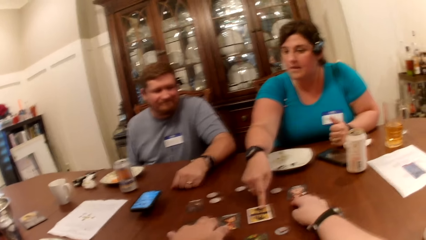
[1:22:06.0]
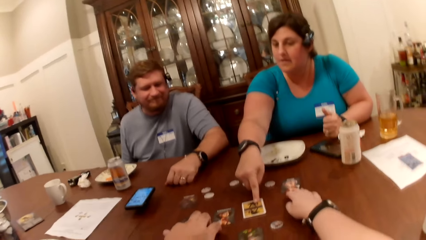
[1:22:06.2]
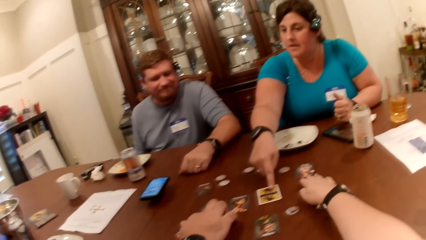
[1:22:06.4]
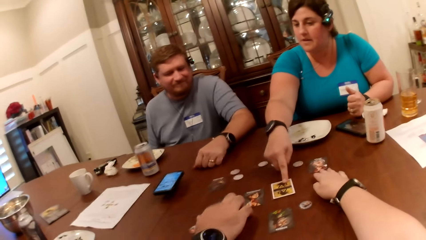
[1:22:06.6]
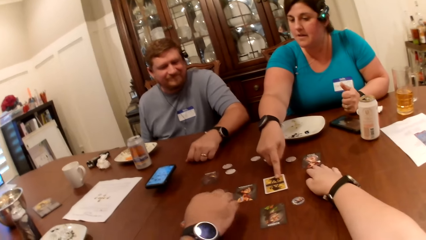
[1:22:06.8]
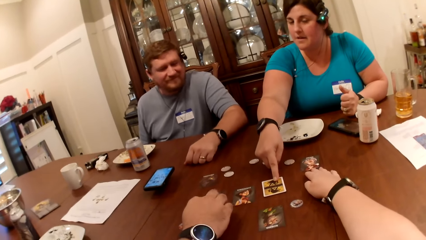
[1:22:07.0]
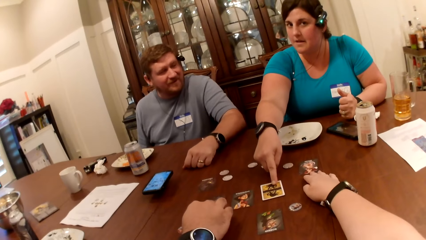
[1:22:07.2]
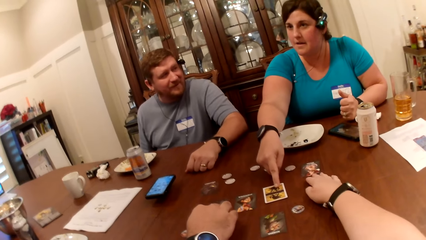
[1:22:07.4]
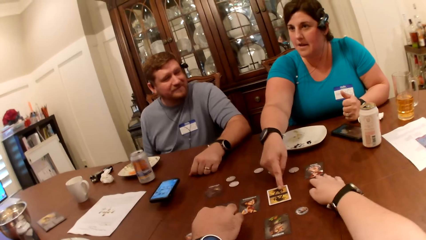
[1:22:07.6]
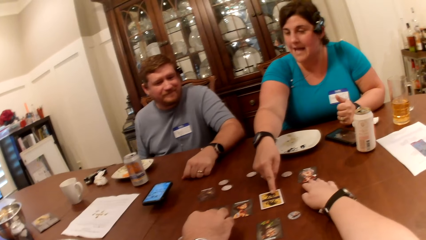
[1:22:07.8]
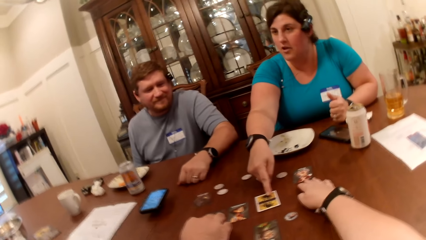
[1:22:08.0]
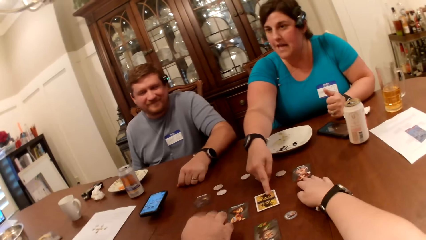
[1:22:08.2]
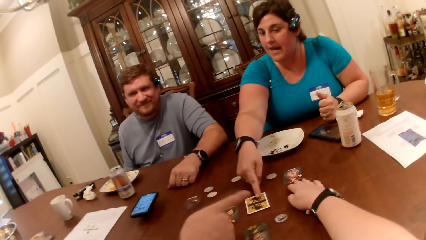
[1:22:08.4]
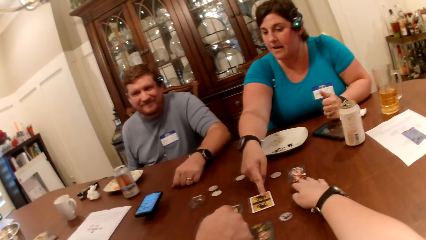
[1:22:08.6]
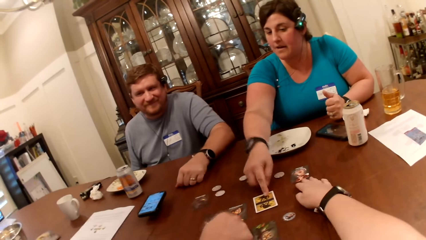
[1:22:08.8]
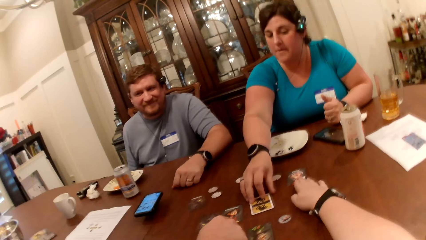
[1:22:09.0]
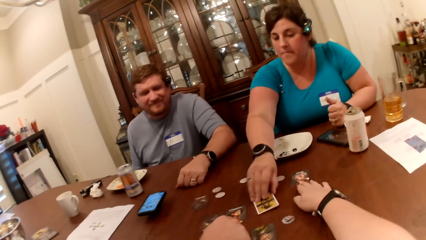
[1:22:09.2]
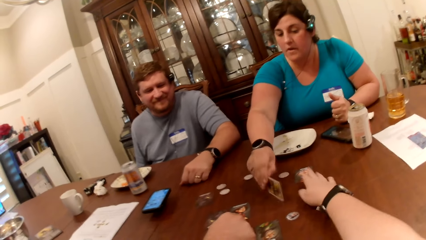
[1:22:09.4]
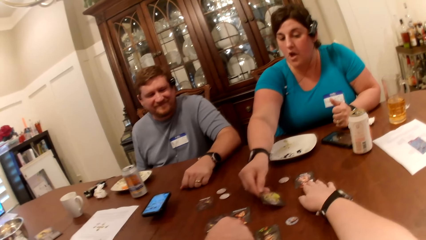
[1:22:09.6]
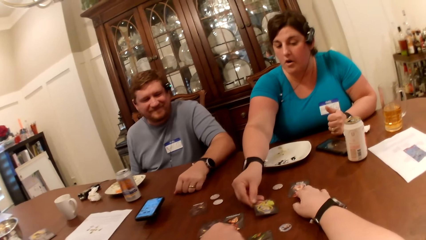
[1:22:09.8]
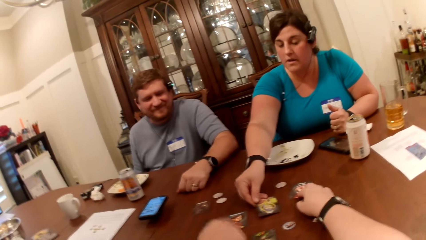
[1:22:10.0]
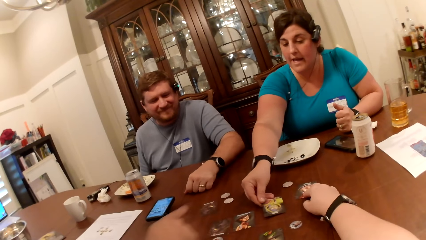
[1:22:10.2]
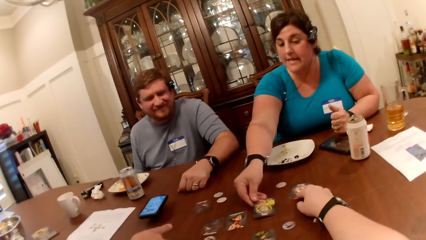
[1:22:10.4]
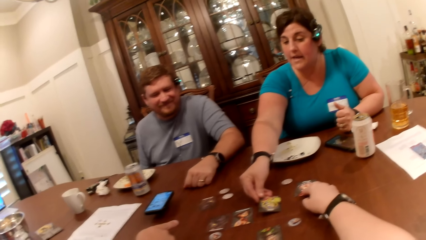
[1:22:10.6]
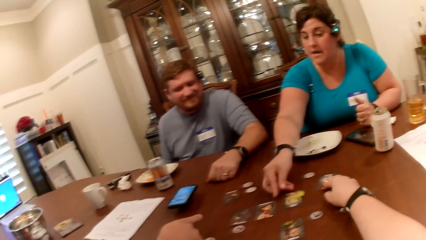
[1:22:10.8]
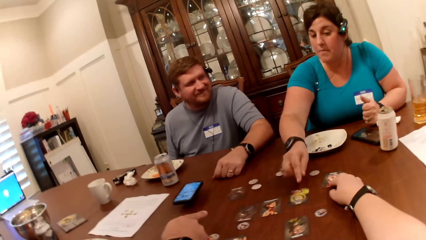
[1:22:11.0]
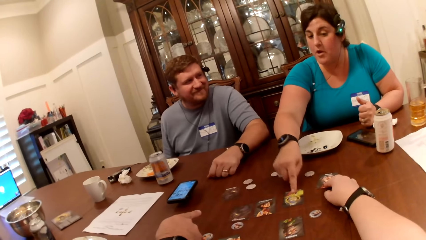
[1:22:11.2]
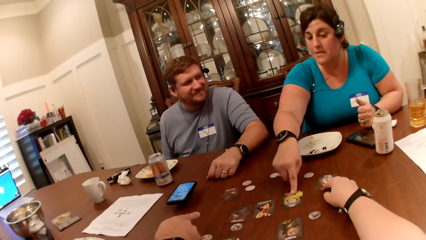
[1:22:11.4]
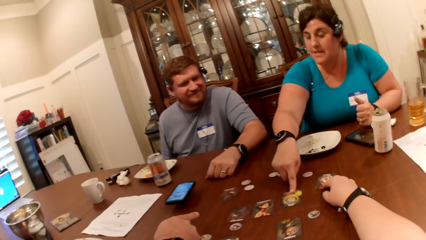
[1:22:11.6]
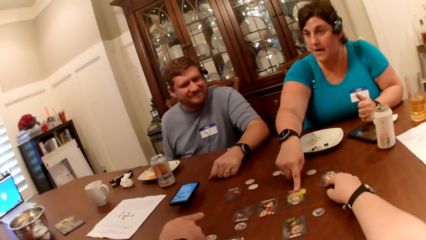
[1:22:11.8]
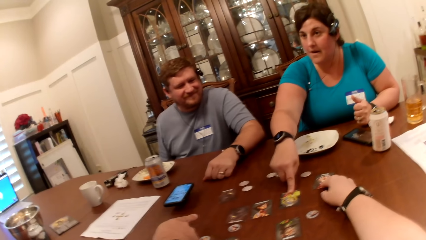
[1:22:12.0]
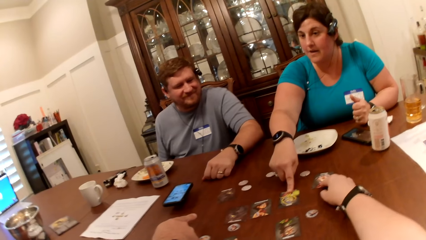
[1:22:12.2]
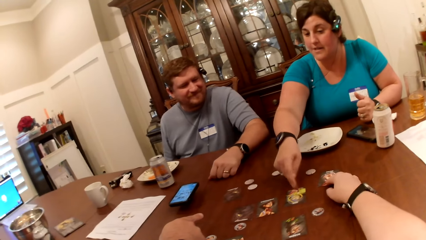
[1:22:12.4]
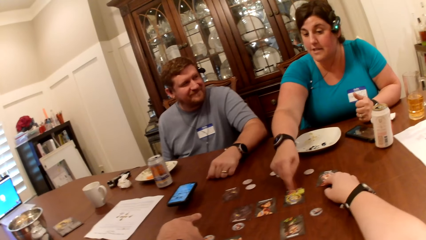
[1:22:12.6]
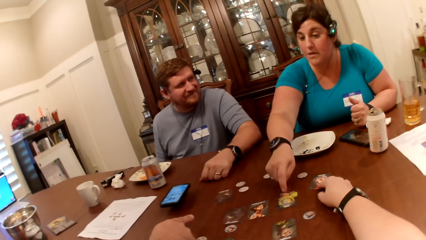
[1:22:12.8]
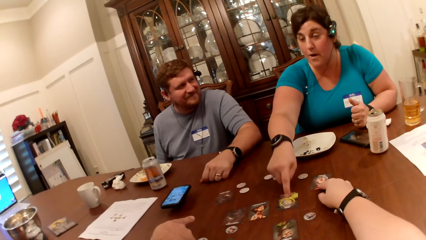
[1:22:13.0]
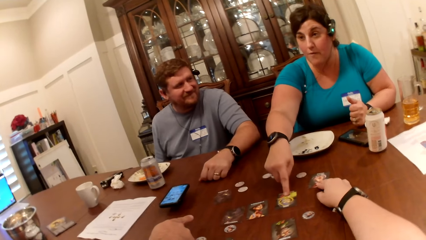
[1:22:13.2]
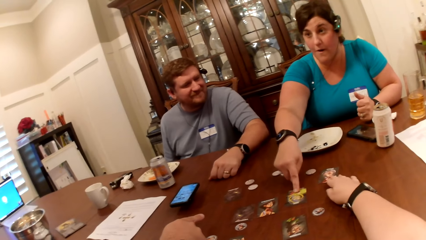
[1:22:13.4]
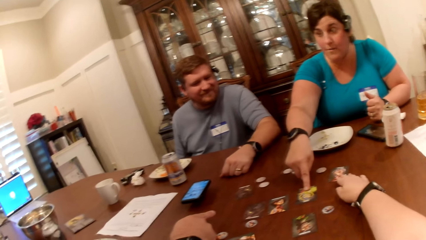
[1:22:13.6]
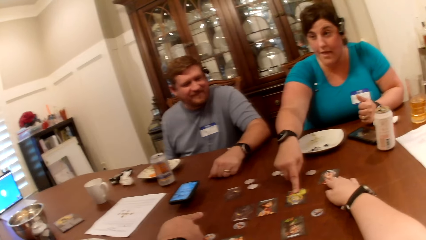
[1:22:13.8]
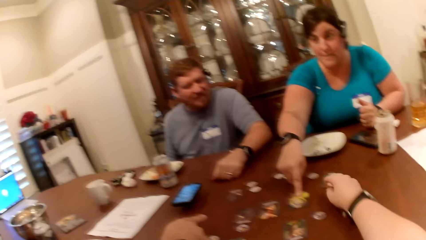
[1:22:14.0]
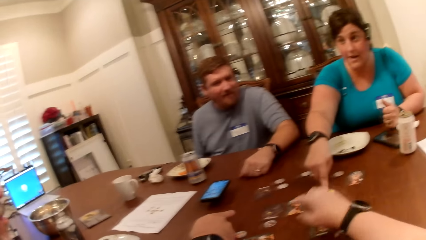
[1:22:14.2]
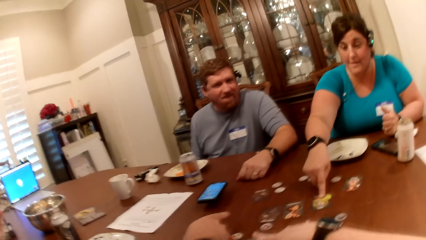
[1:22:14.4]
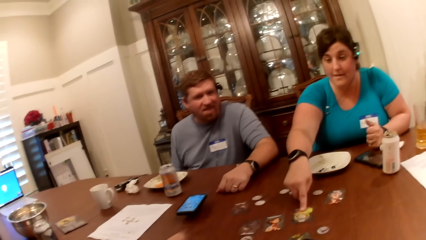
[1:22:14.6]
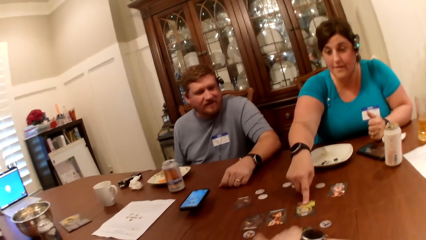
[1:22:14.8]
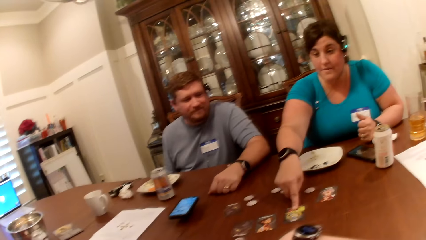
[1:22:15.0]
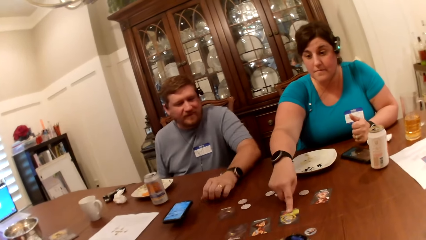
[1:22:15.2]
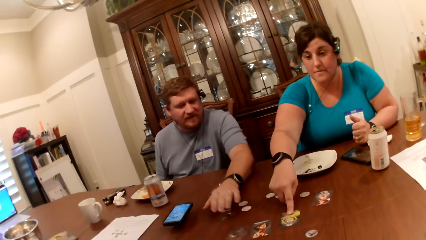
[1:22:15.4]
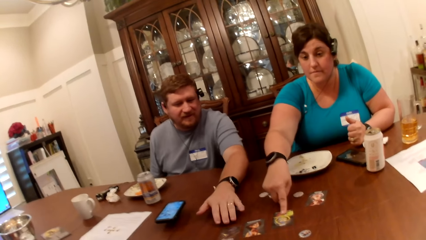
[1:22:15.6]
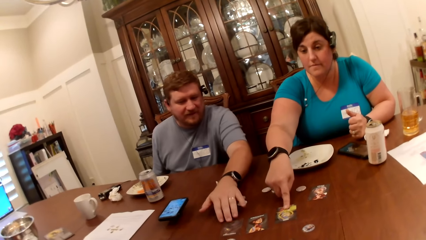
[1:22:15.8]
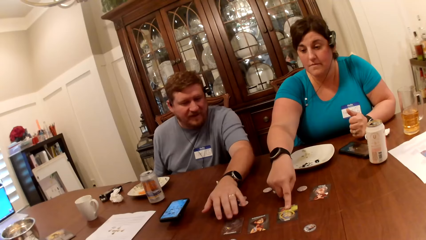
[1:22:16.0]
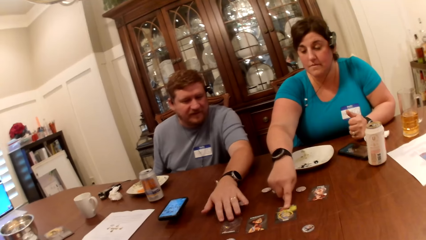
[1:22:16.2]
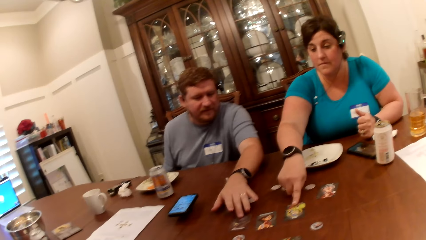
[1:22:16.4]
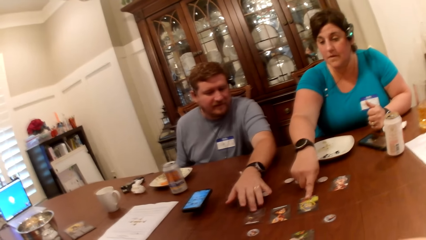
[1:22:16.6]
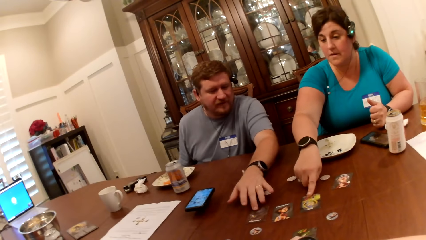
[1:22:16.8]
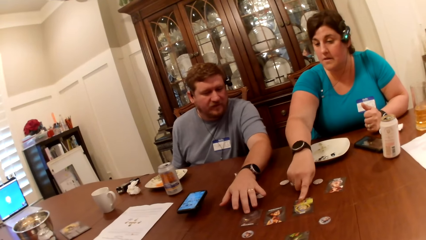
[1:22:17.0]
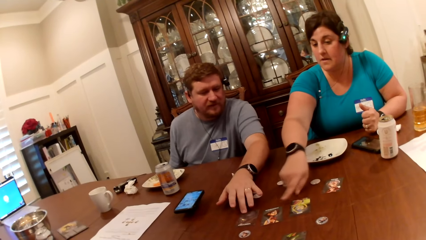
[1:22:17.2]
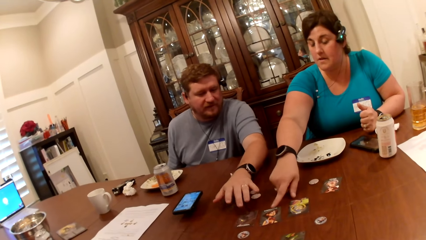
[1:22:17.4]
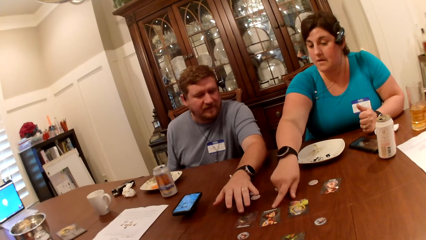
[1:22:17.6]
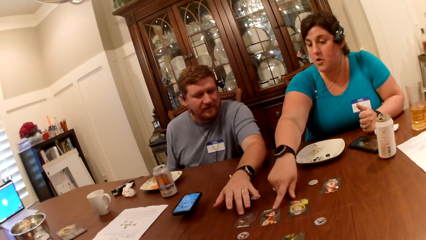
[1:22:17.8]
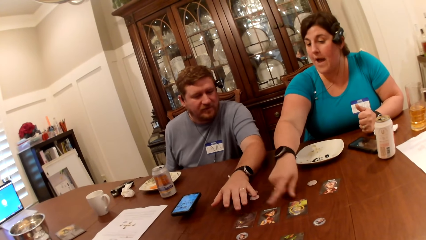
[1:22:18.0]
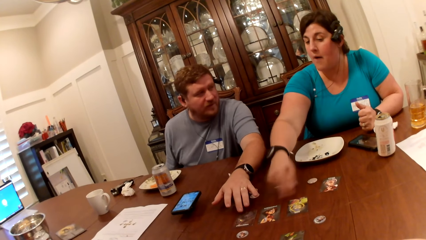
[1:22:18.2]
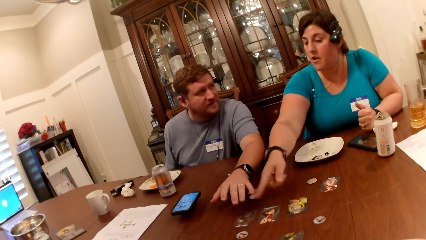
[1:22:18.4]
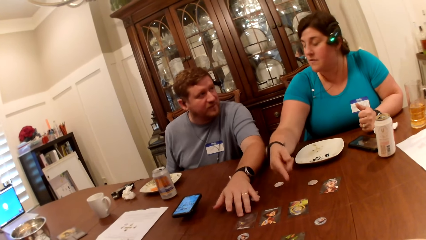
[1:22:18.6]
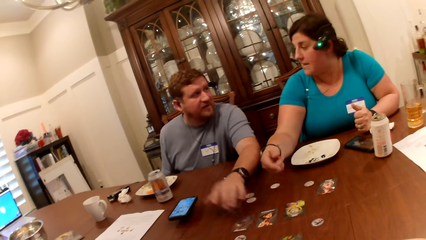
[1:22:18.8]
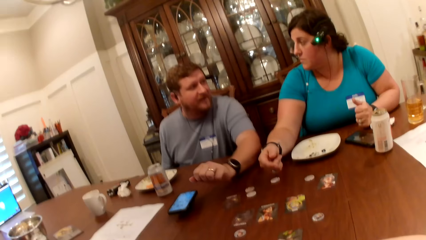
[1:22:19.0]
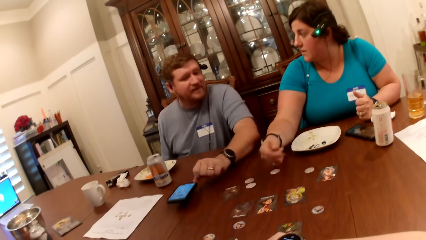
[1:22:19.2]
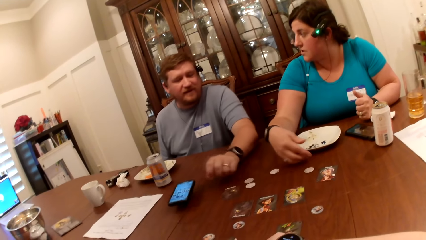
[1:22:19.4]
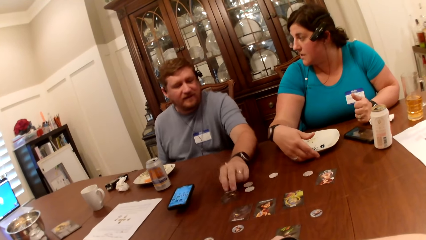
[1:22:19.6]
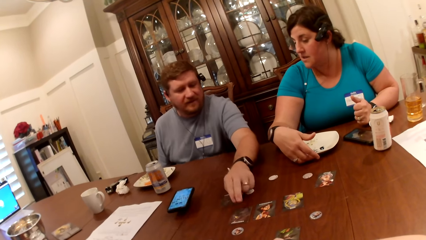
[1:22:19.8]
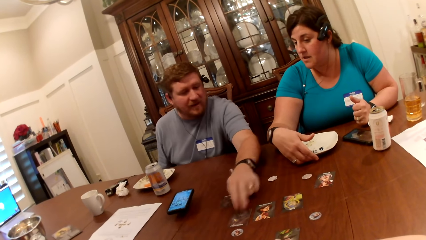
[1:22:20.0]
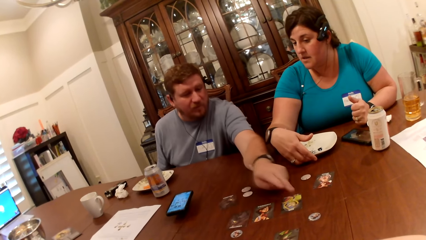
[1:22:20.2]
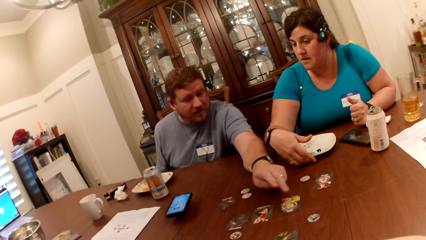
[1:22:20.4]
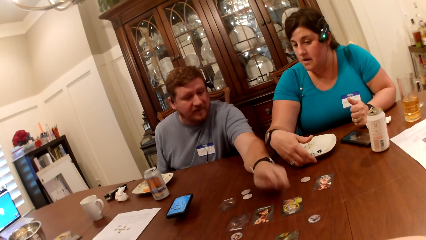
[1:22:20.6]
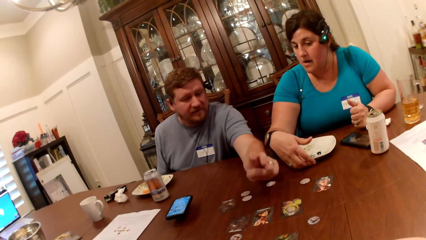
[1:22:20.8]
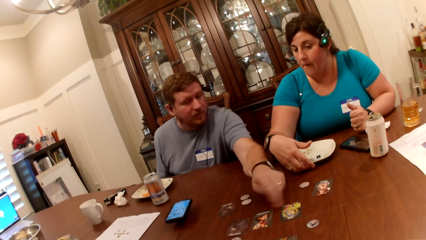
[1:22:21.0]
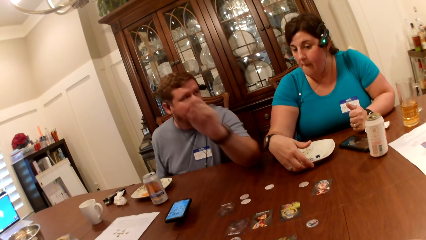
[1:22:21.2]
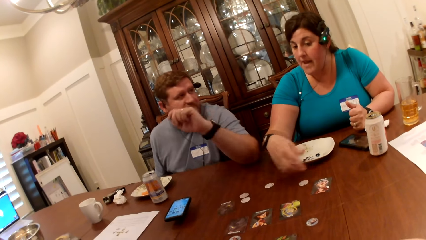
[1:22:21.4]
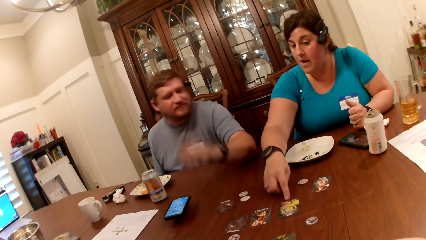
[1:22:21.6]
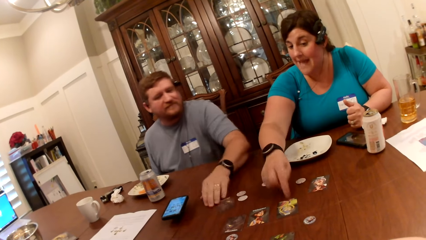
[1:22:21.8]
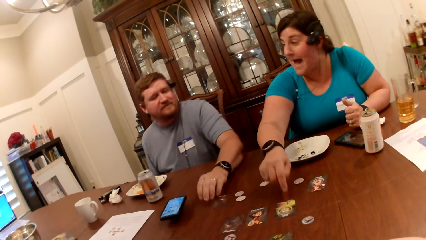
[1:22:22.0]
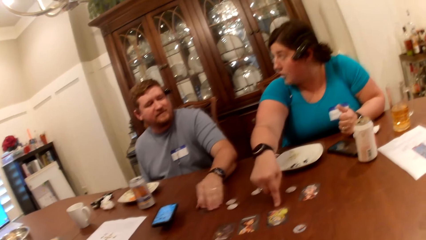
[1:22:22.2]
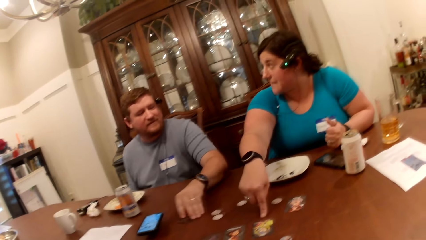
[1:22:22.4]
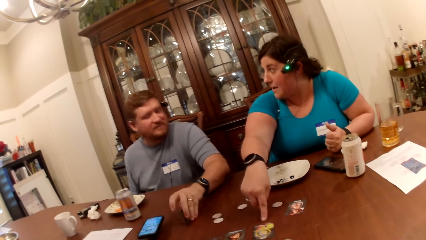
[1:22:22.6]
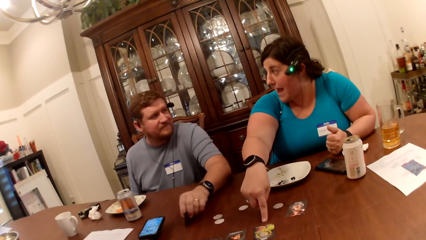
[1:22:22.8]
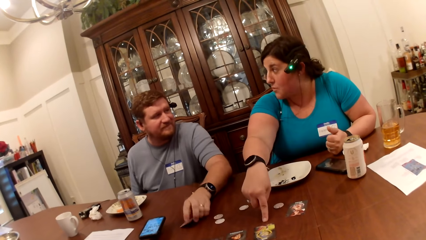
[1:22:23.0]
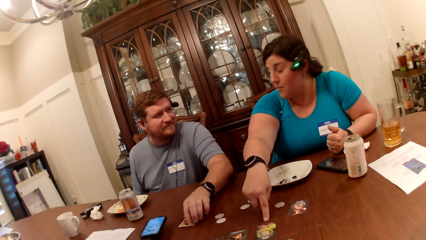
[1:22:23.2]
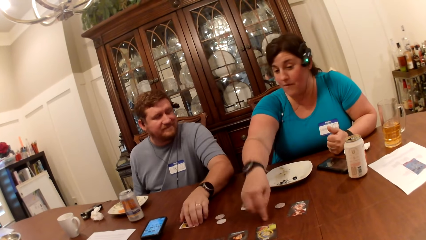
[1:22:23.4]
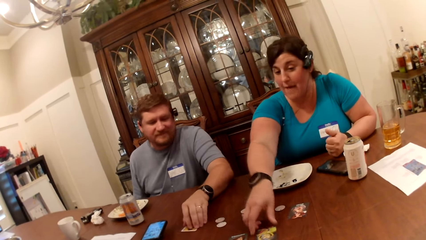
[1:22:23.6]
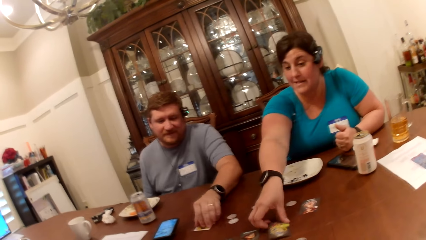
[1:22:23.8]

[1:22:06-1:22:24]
The camera wearer touches a card on the table with her right hand. A woman turns the card over on the table with her right hand. The camera wearer moves the card on the table with her right hand. She holds the card on the table. The woman taps the card with her right finger. She points at the card on the table with her finger. A man moves the card on the table with his left hand. He taps the card on the table with his left hand. The woman and the man point at the cards on the table. The man taps the cards on the table with his left hand. The woman taps the card on the table with her right hand. The man turns the card over on the table with his left hand.
